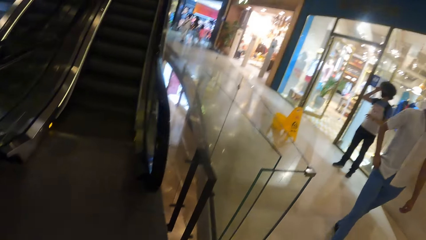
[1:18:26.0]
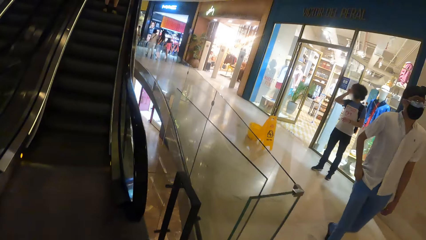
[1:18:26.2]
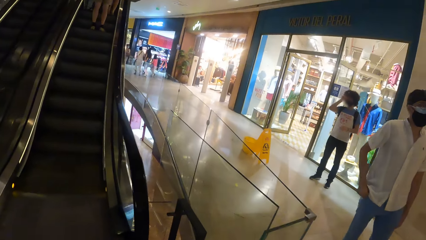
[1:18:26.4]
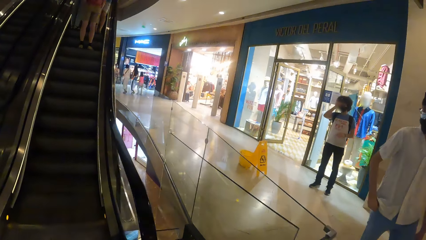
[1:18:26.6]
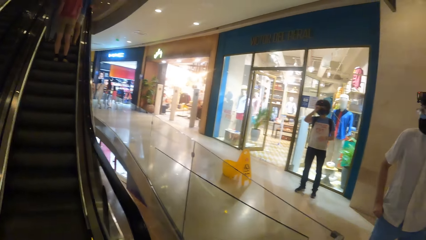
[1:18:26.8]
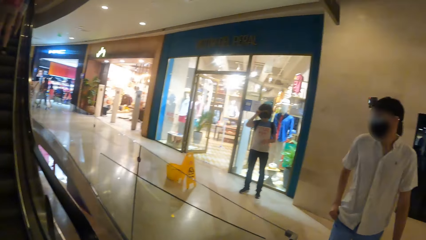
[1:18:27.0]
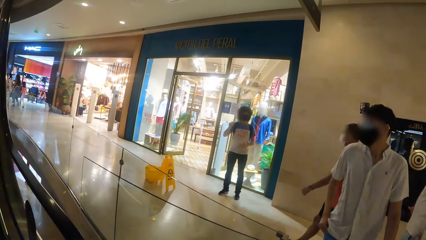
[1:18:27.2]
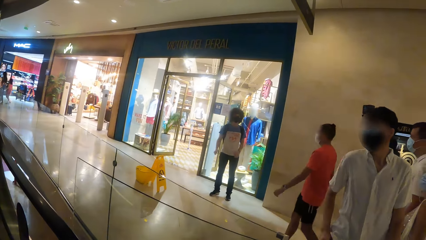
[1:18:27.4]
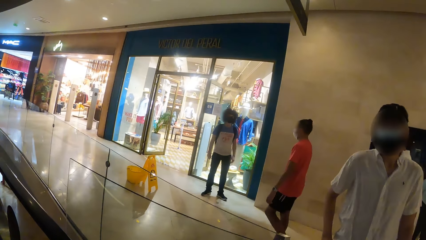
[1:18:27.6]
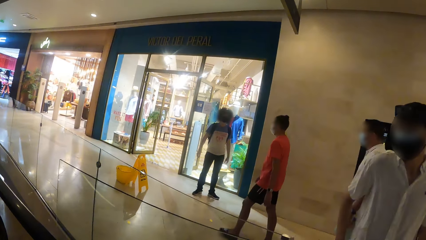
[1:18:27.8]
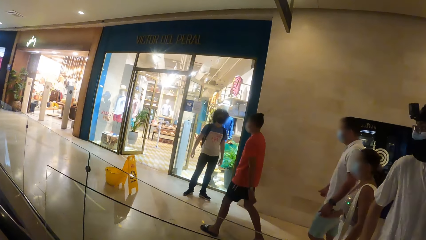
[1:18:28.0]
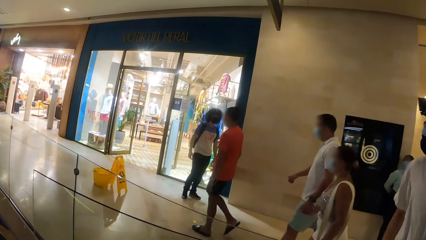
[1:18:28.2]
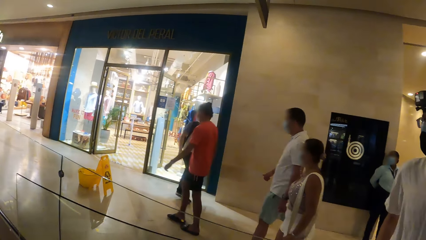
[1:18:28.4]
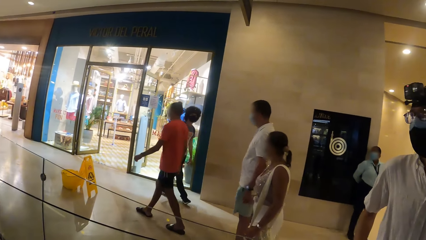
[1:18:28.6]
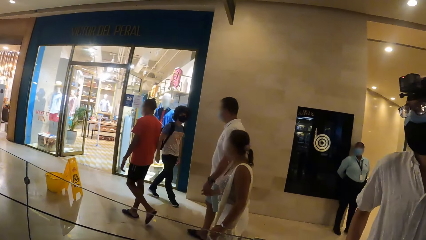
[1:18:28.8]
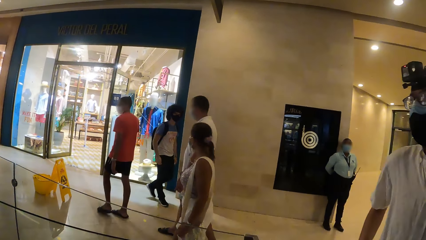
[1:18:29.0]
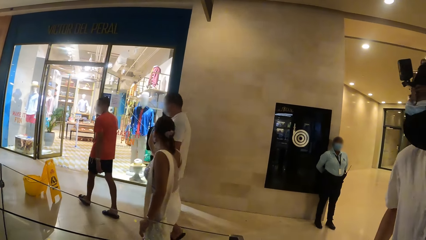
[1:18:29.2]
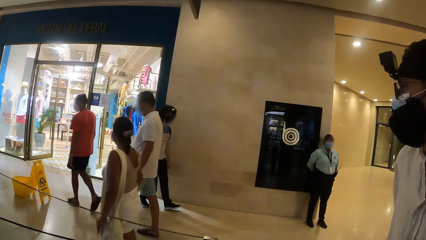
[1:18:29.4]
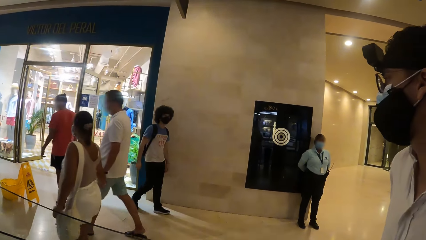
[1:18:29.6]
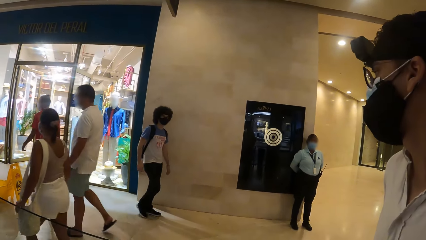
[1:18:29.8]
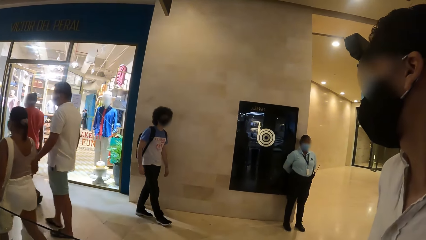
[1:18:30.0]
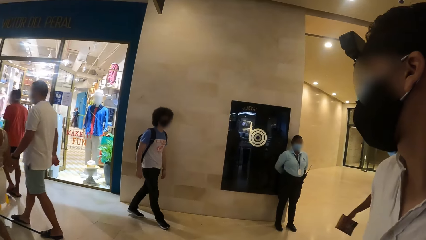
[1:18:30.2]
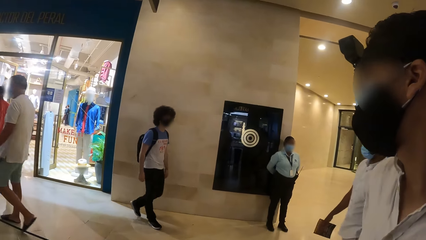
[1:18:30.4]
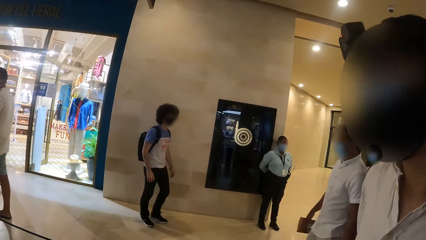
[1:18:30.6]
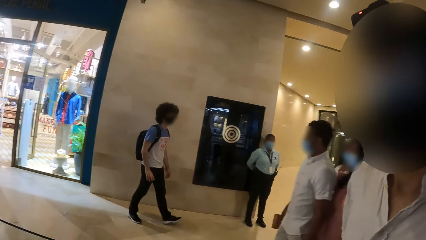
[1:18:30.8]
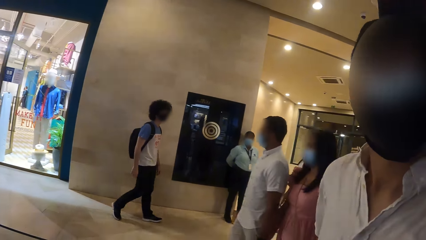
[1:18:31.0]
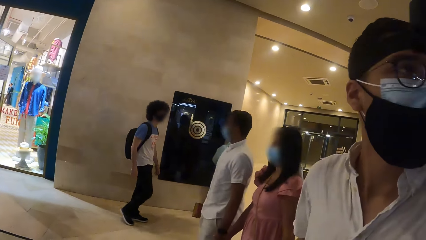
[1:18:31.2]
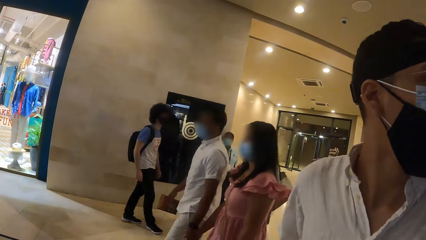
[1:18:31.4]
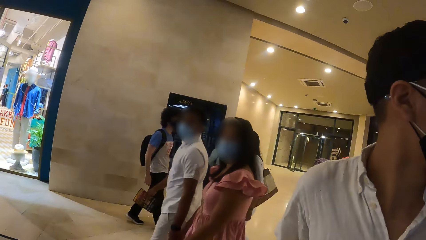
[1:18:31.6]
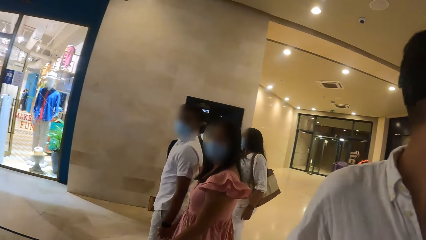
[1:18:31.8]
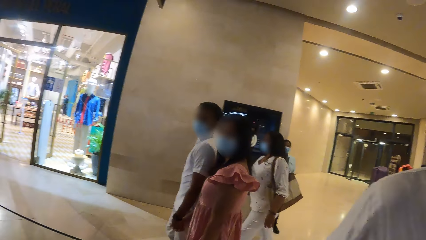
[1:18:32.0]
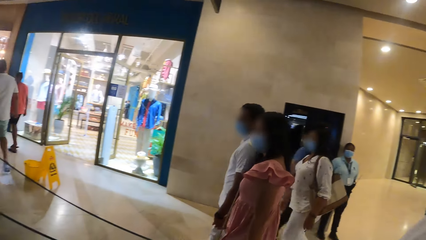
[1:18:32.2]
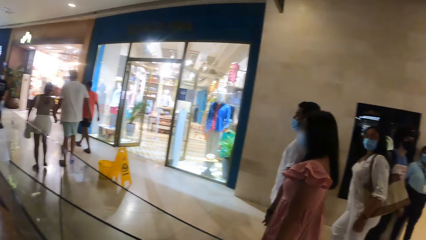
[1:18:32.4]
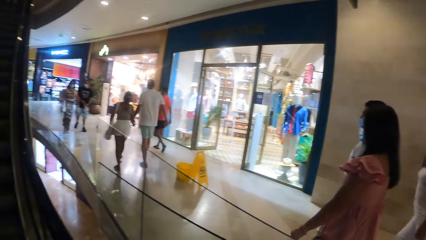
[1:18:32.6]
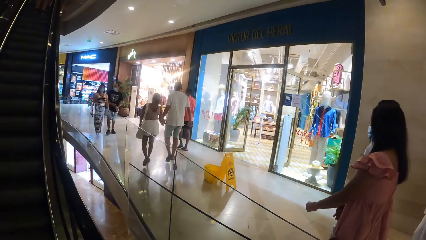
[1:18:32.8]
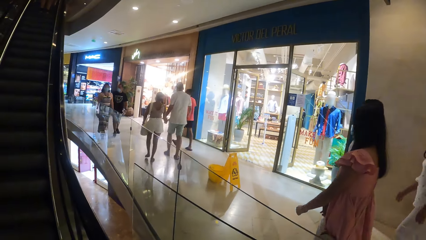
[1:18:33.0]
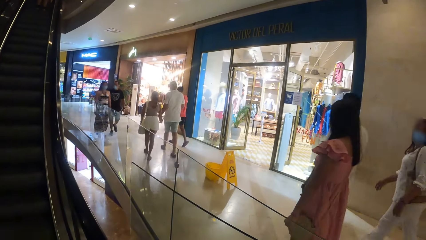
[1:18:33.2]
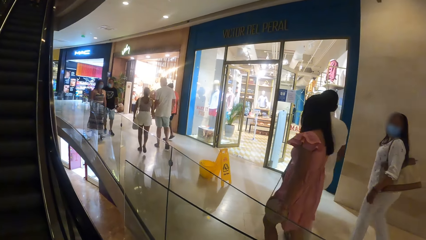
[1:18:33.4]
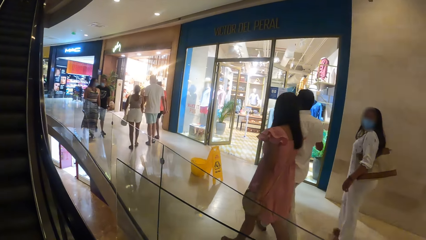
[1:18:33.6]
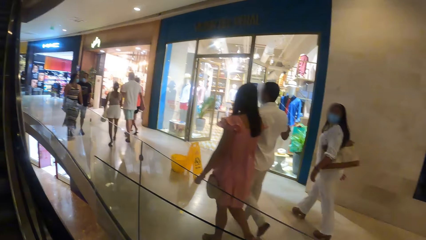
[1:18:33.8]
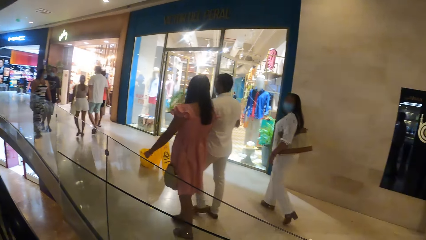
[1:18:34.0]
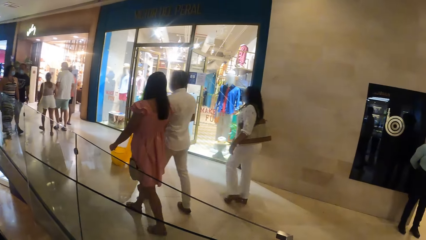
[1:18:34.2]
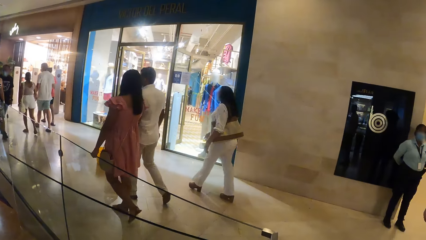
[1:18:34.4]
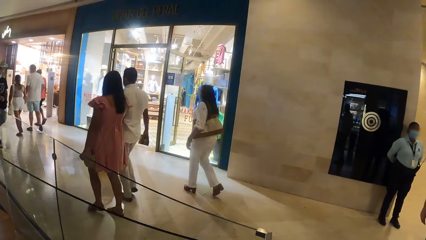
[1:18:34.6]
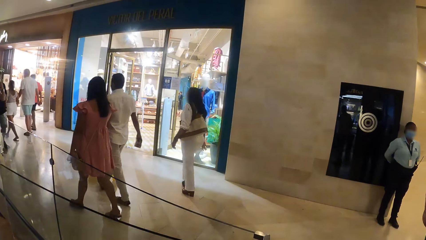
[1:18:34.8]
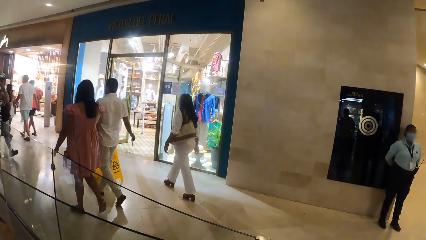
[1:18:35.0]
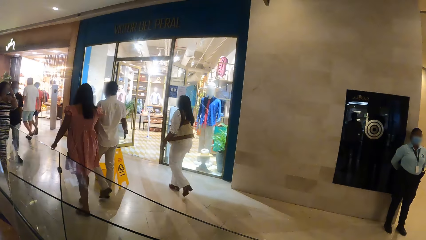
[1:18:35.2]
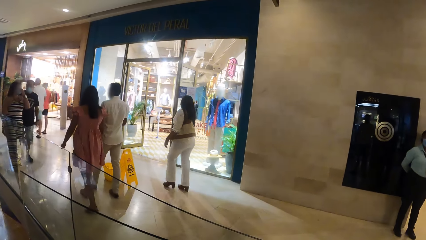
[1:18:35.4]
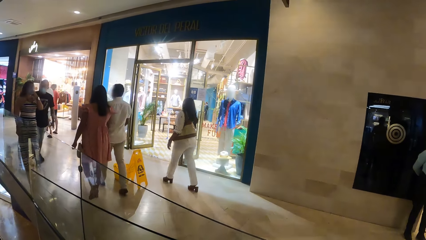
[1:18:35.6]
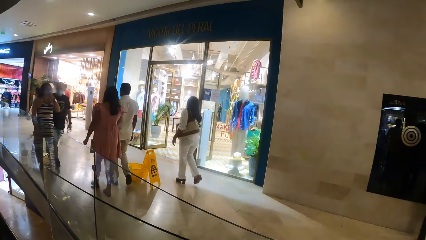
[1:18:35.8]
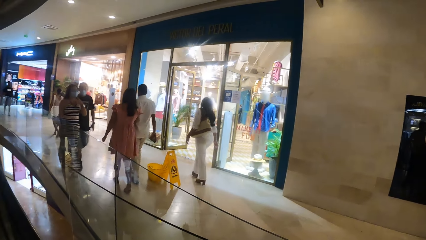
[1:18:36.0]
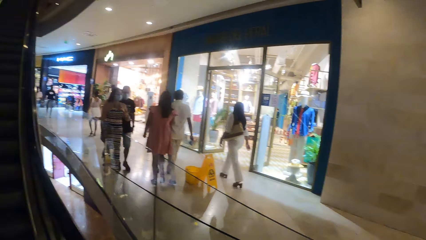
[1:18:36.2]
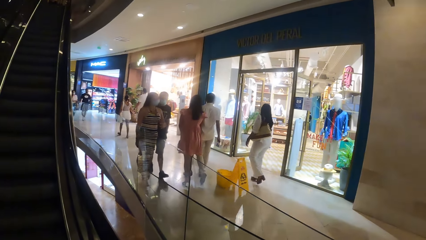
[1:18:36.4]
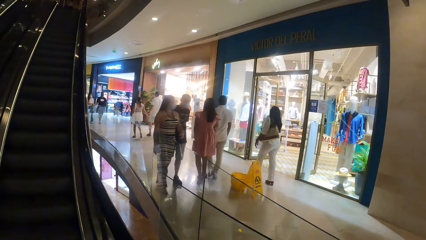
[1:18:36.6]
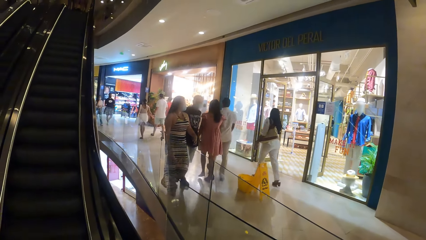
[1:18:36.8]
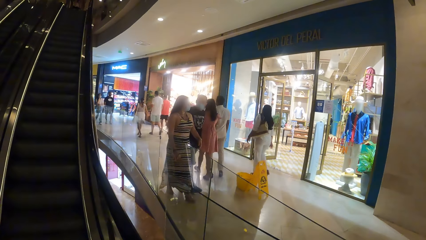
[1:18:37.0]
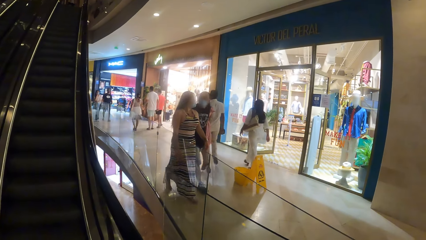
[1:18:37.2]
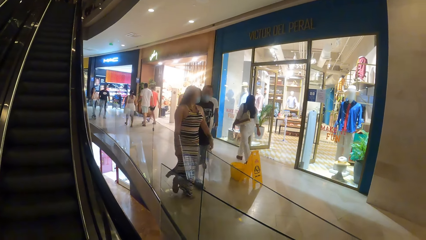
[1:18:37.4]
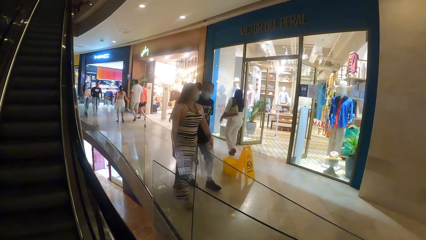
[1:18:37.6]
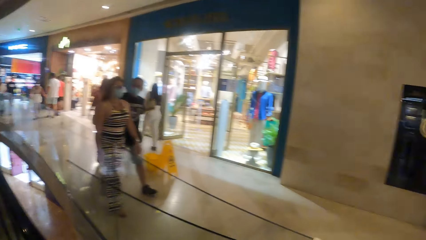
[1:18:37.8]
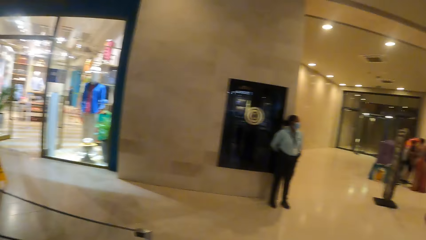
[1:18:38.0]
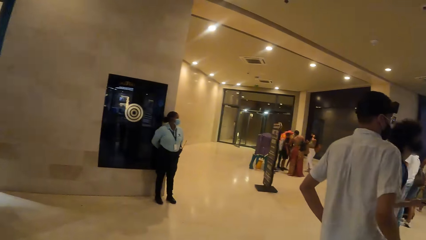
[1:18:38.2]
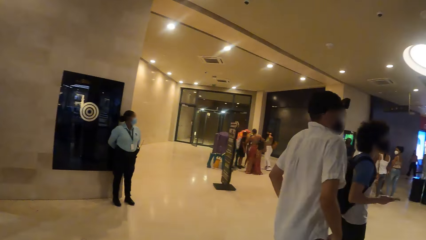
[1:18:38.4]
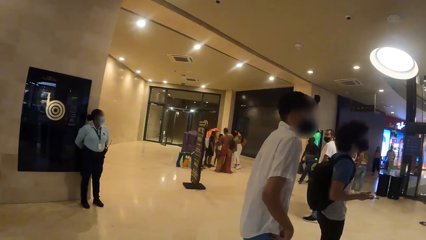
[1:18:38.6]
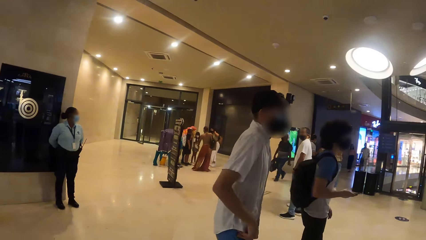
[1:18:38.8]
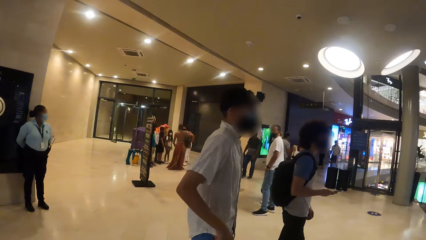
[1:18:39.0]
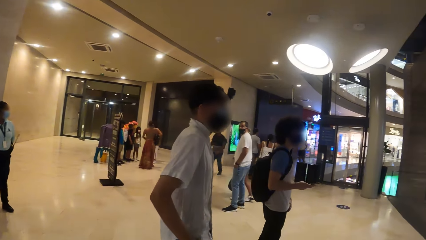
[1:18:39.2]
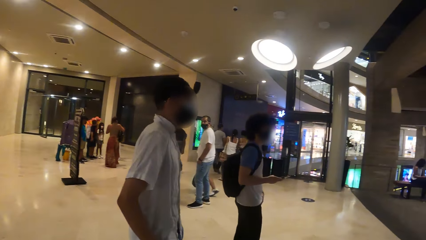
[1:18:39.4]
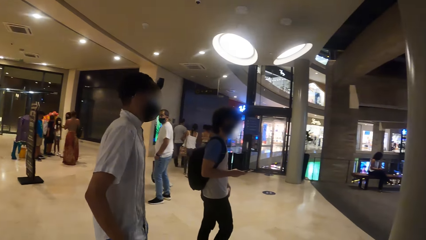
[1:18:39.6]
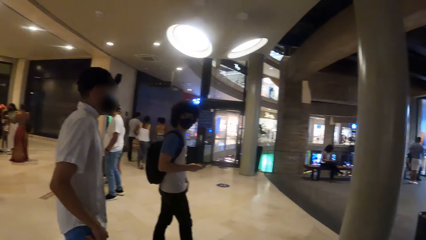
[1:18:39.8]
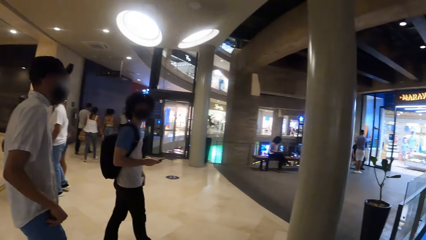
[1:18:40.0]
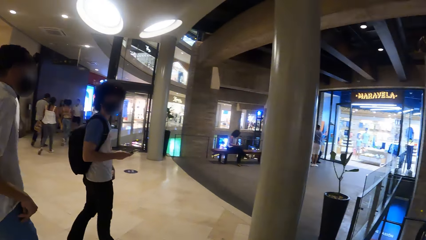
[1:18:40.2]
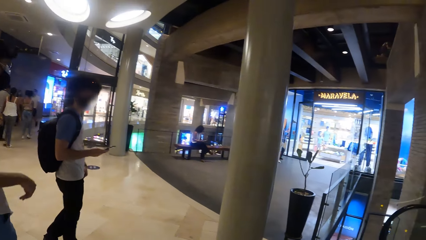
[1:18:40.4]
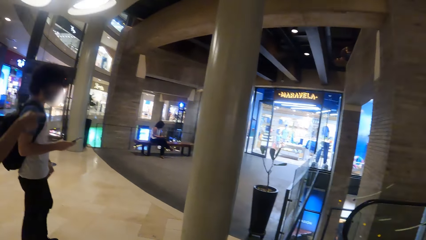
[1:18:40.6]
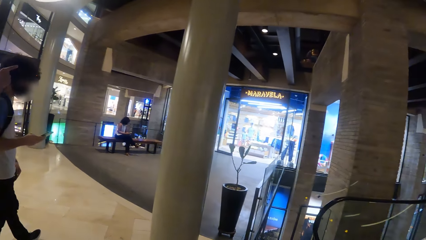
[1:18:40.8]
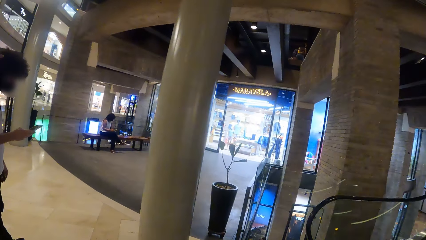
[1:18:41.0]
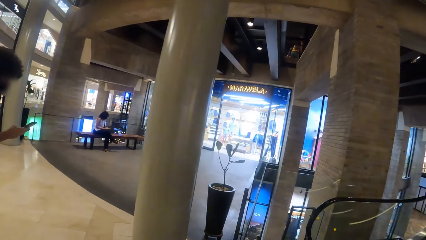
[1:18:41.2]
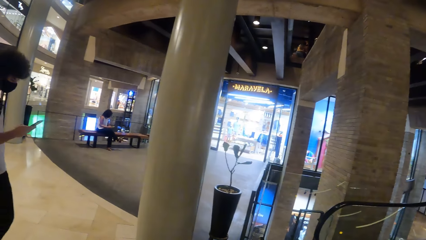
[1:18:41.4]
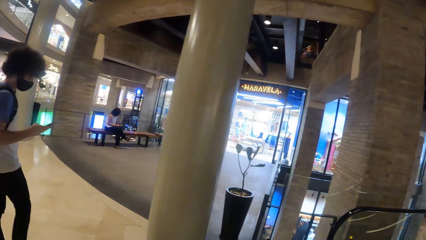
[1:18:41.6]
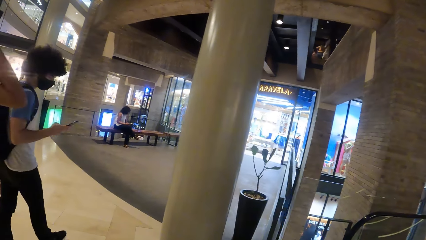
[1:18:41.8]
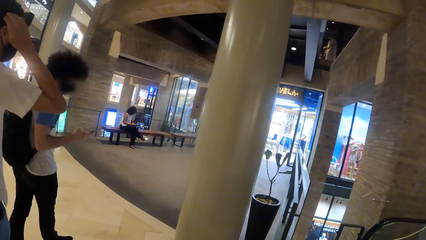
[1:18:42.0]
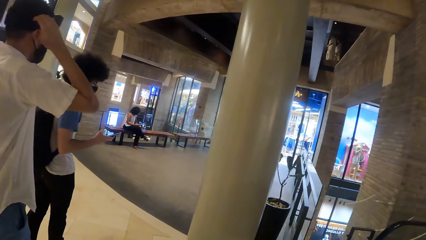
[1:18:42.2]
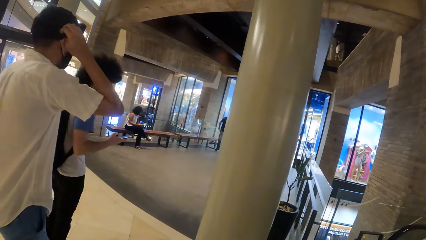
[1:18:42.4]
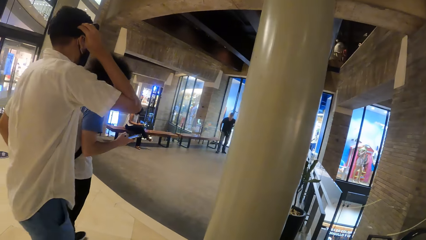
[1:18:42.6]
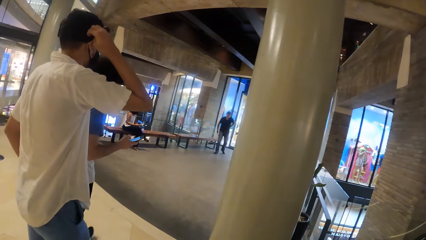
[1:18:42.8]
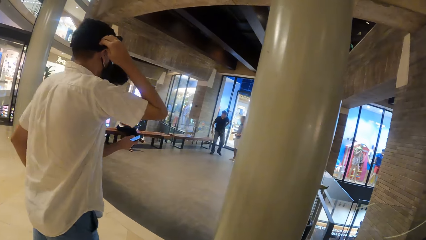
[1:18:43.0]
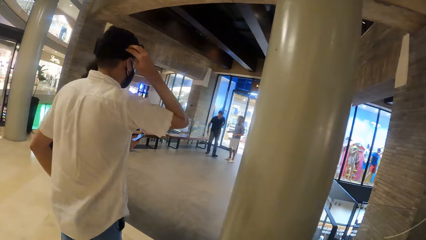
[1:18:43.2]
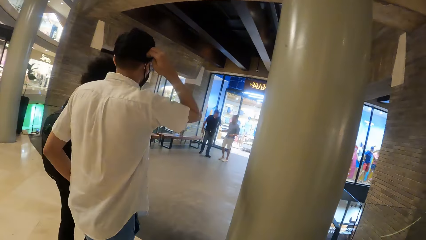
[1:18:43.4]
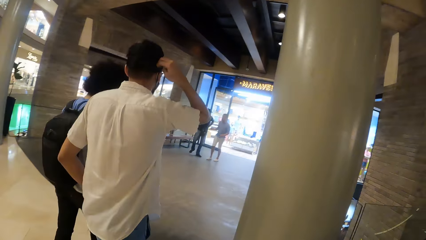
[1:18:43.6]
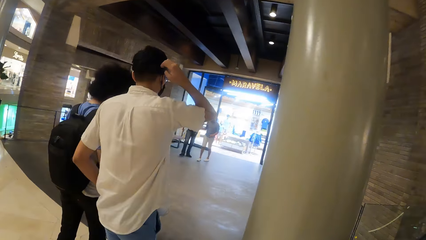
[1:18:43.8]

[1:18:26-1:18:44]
The man touches a cap with his right hand.
